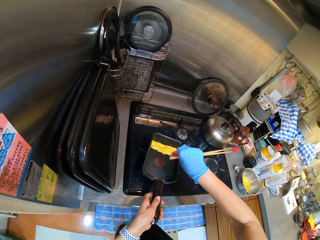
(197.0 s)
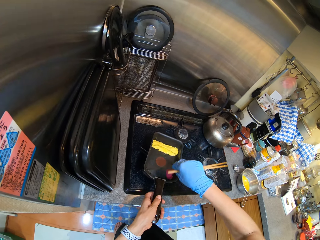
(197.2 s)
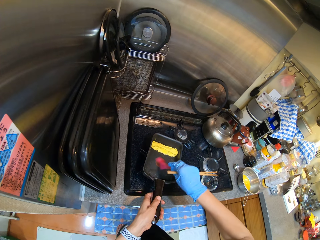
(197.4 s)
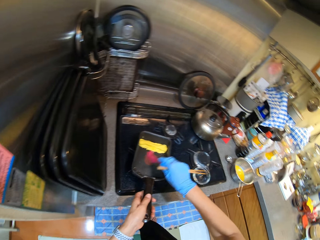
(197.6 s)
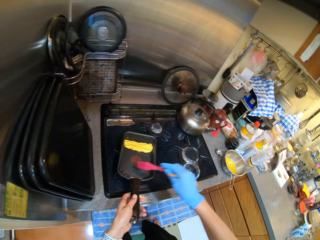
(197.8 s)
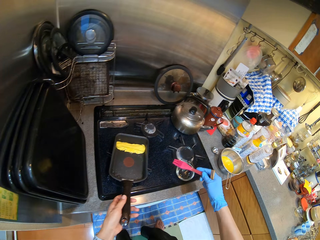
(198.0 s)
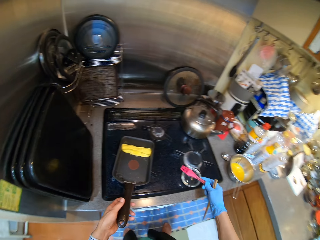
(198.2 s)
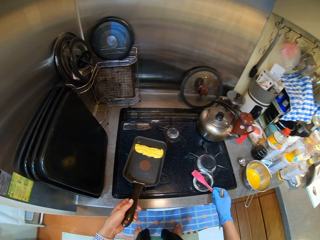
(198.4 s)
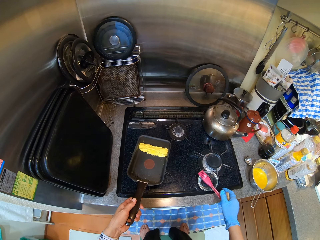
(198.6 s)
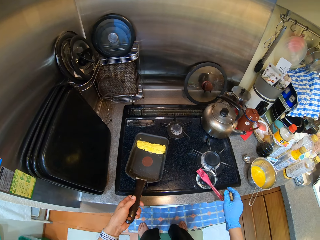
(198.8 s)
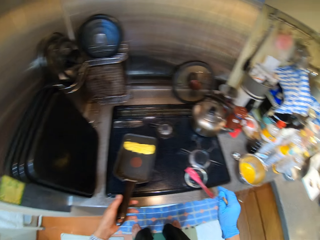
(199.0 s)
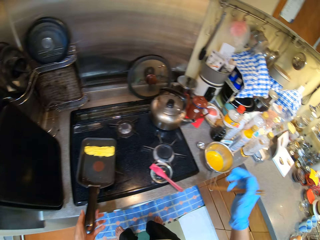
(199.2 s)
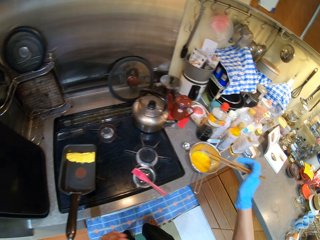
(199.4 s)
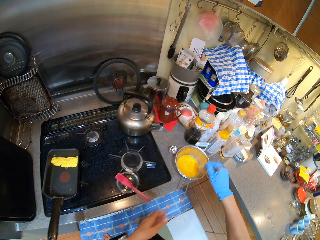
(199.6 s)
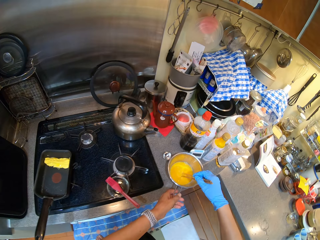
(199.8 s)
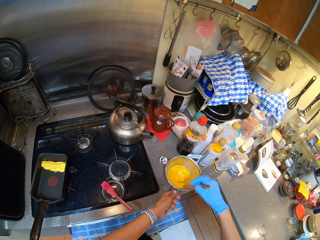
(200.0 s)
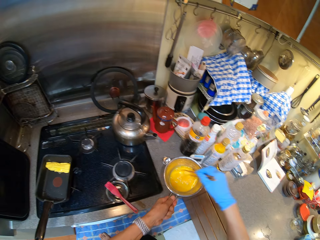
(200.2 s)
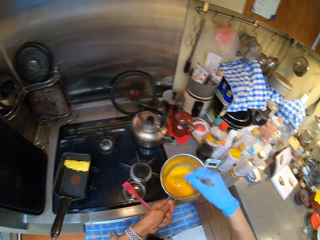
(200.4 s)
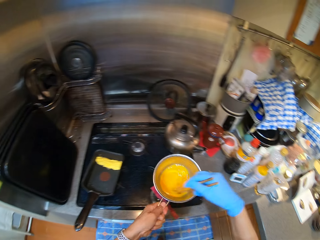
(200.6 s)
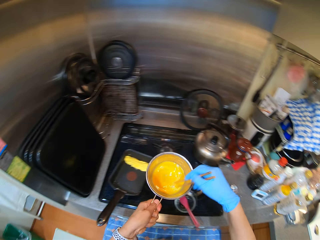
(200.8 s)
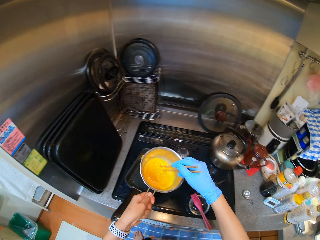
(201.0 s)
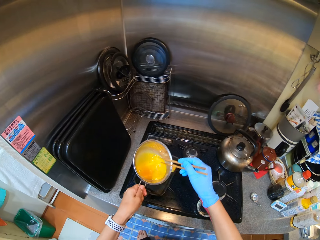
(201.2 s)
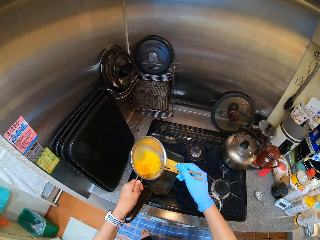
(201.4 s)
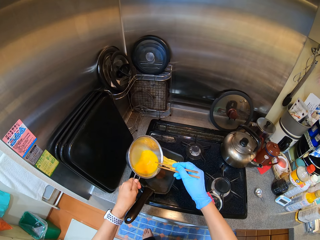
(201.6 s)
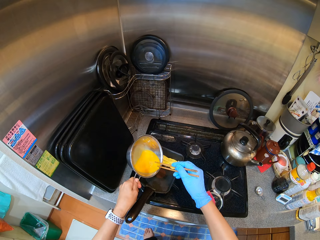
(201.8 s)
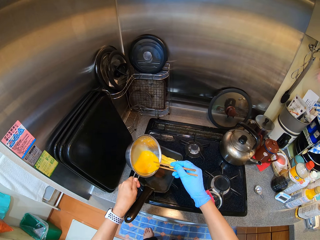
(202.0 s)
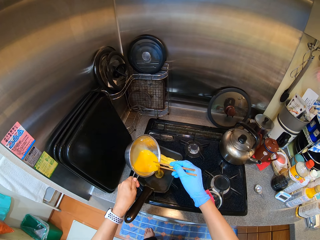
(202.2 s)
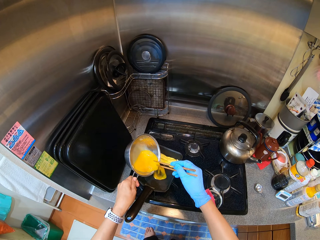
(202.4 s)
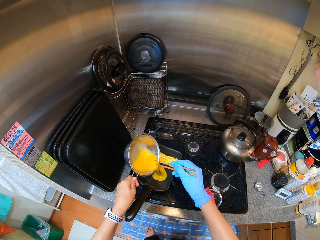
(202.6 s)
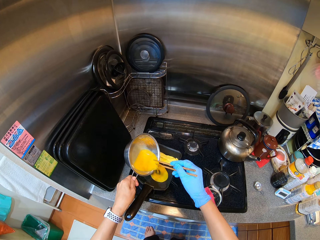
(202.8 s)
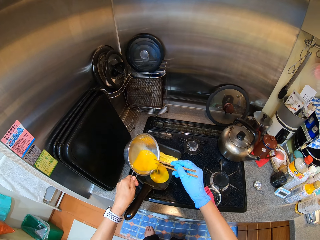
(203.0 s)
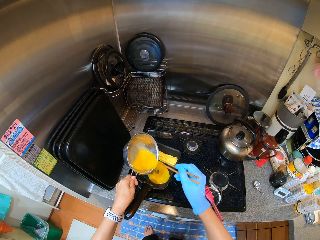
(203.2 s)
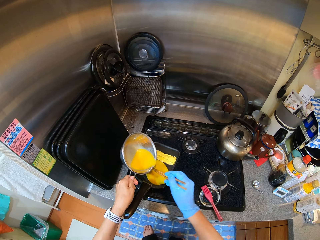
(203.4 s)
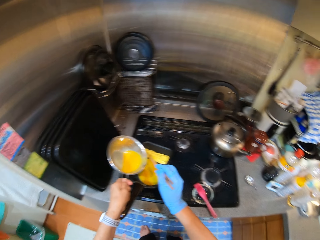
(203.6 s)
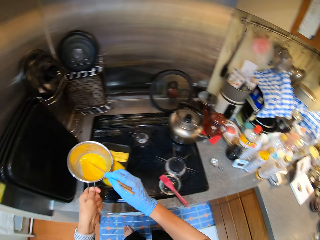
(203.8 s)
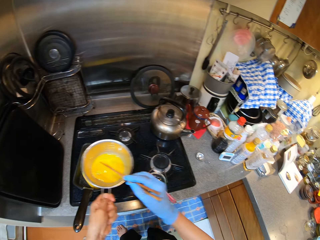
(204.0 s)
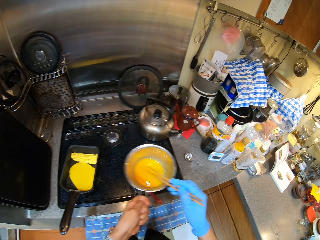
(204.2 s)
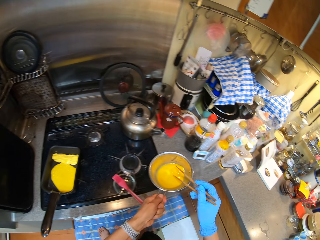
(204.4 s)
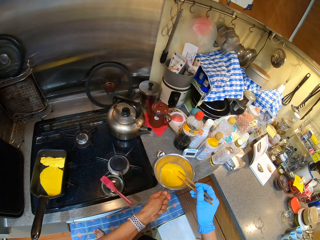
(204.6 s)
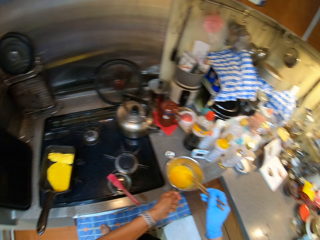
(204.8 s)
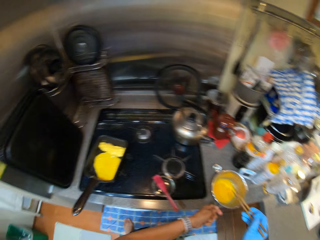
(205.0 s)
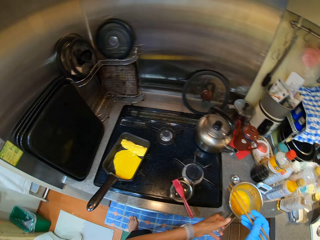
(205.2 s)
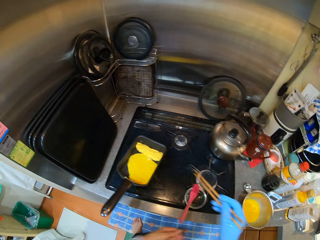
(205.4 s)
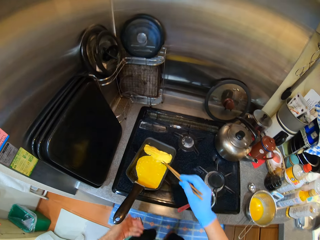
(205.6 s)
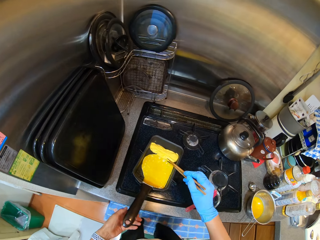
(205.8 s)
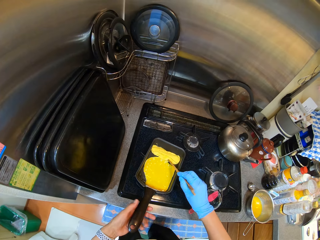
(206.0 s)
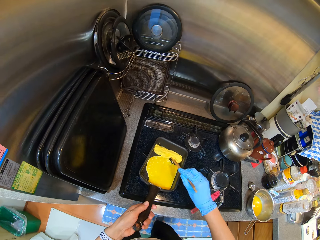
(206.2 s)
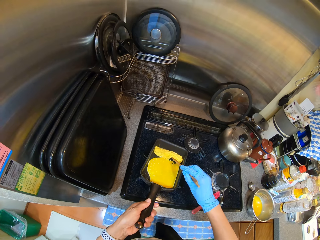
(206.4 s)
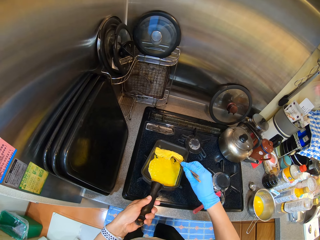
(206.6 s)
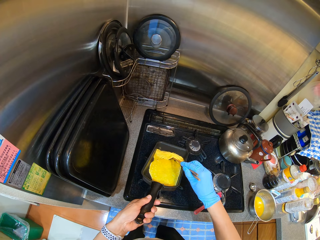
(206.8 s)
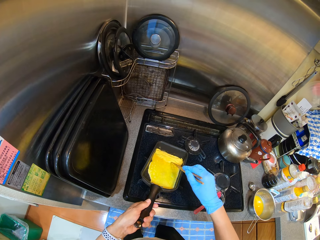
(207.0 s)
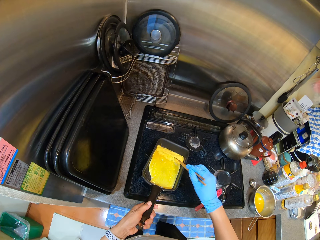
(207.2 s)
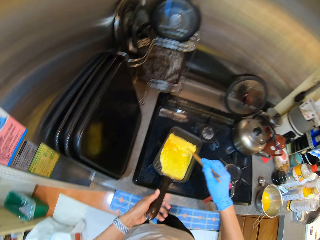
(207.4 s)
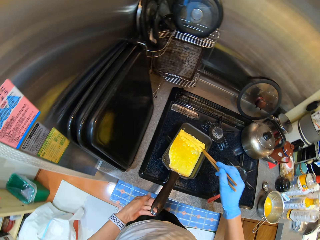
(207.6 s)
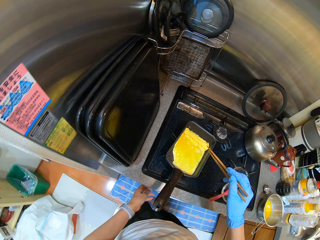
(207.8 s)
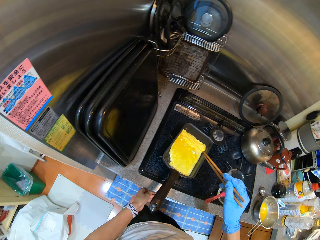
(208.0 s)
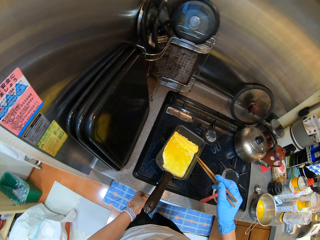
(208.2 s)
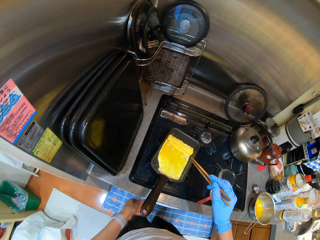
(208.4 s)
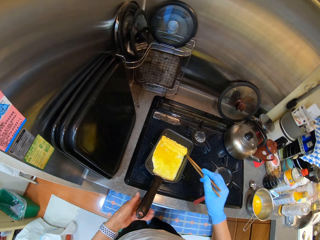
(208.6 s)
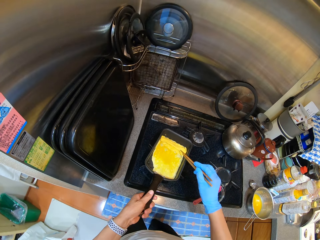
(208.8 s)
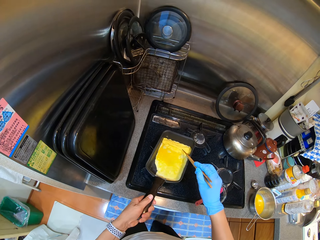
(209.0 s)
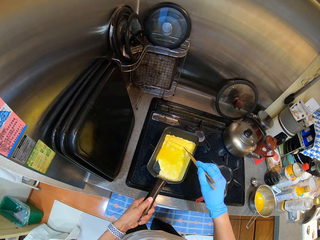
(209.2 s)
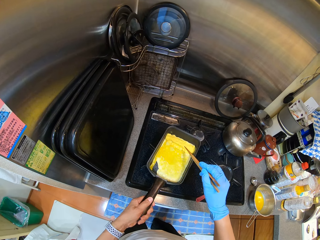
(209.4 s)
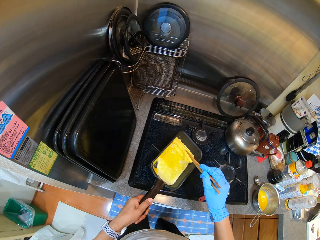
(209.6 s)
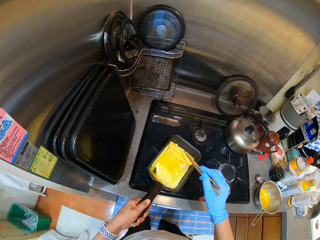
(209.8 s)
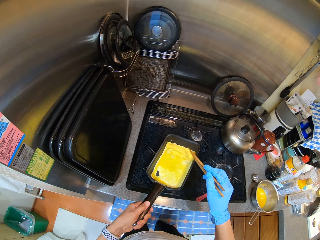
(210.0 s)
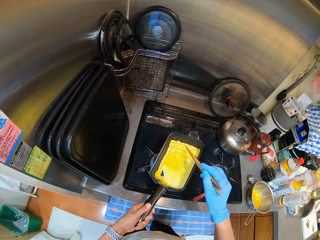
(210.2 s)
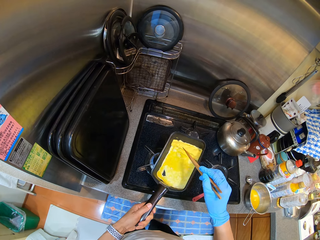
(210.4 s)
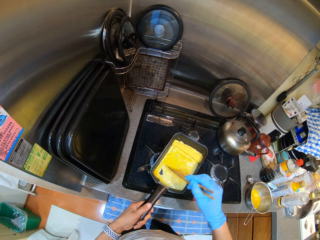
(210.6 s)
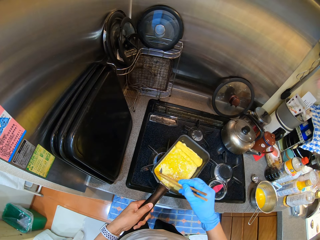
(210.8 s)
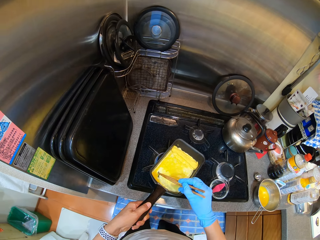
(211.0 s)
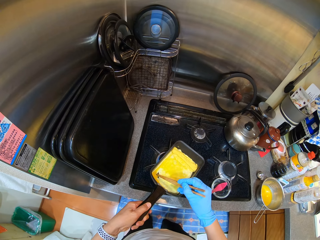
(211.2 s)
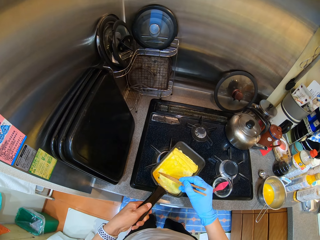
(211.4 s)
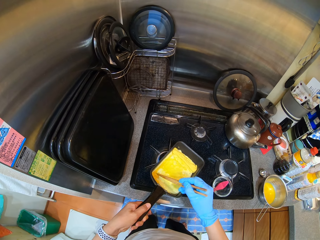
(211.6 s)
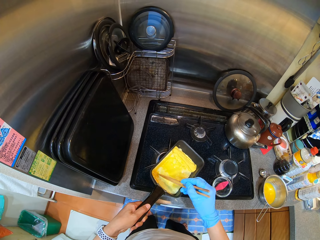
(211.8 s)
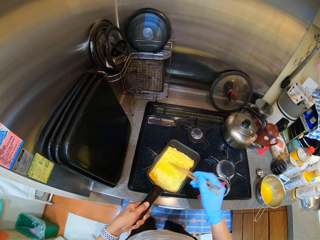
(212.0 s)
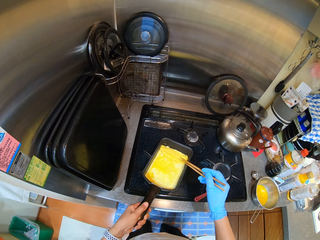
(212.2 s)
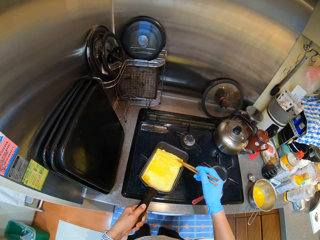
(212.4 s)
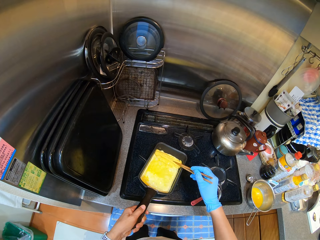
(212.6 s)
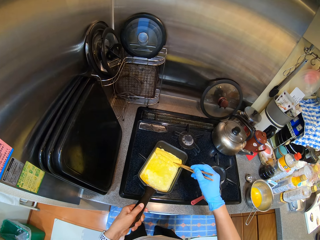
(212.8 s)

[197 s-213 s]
The camera wearer puts the brush on the bowl. They stir the eggs with chopsticks on the pot. They pour the egg into the pan, put the pot on the sink top, and hold the pan. They stir the egg on the pan.

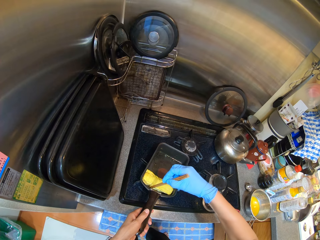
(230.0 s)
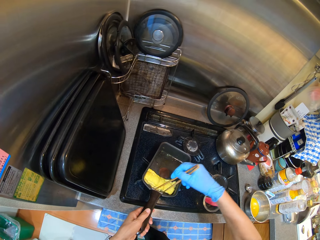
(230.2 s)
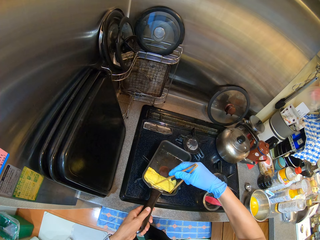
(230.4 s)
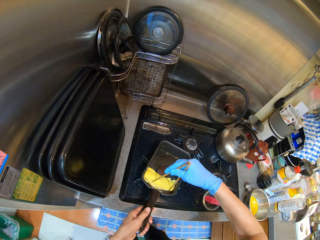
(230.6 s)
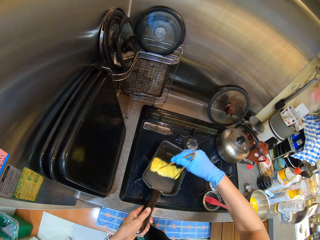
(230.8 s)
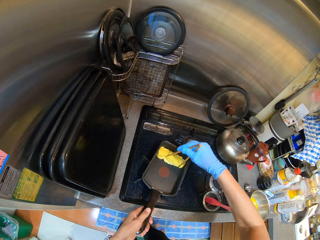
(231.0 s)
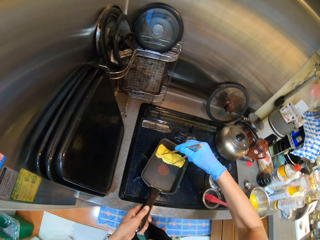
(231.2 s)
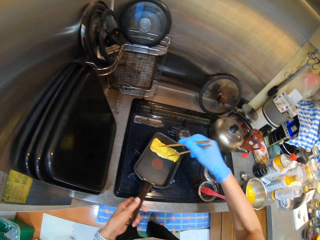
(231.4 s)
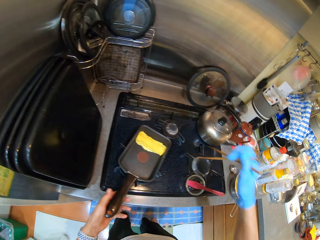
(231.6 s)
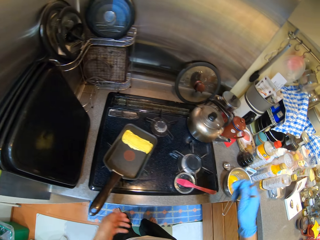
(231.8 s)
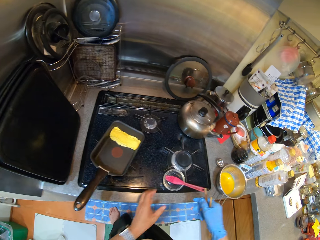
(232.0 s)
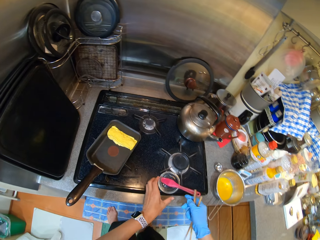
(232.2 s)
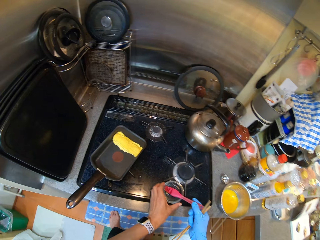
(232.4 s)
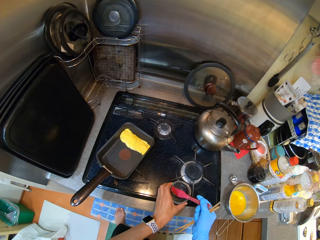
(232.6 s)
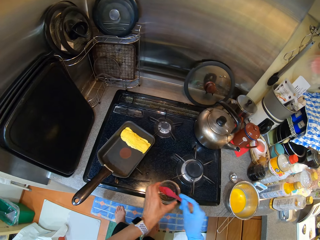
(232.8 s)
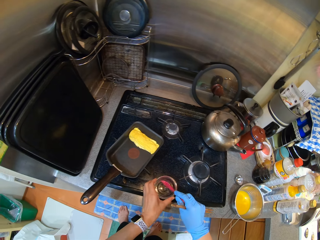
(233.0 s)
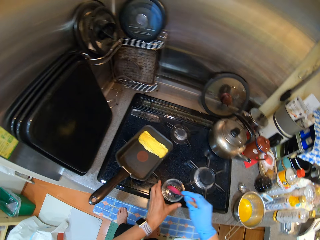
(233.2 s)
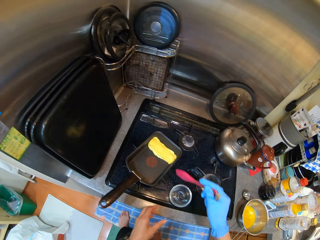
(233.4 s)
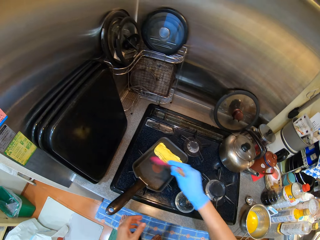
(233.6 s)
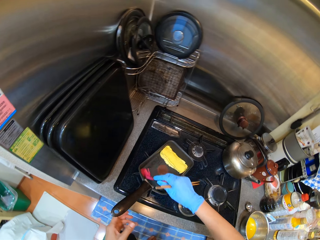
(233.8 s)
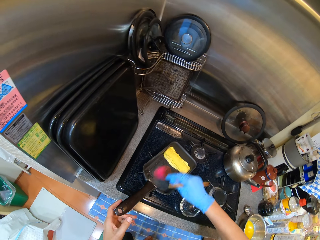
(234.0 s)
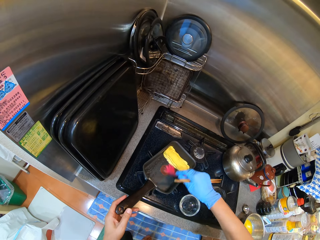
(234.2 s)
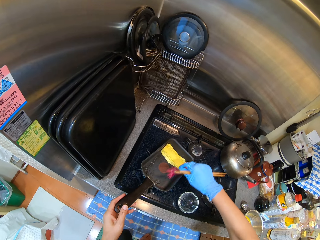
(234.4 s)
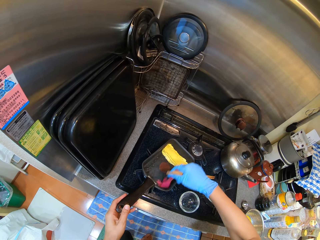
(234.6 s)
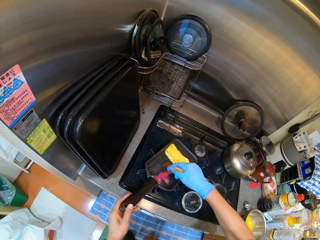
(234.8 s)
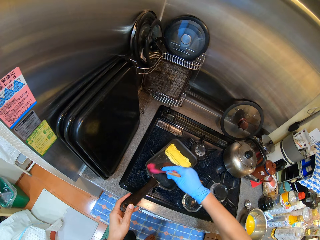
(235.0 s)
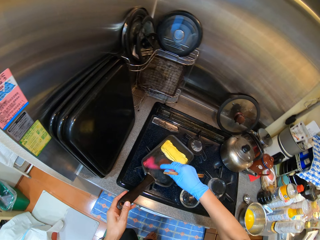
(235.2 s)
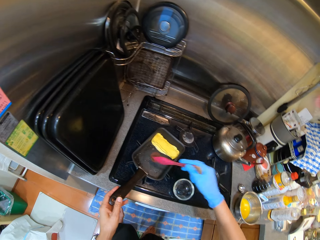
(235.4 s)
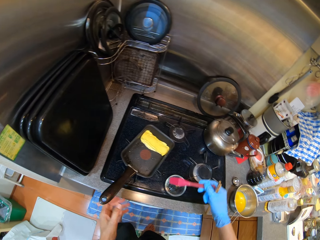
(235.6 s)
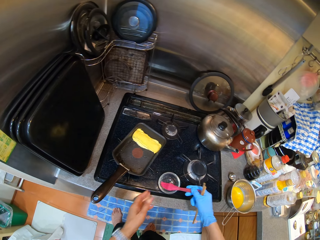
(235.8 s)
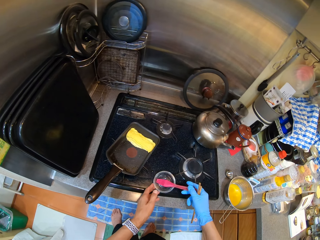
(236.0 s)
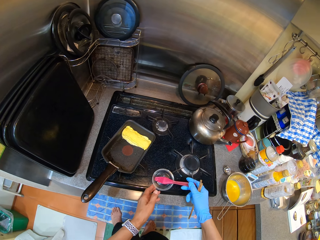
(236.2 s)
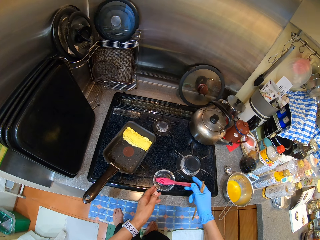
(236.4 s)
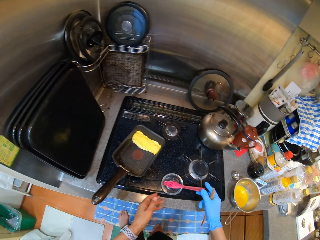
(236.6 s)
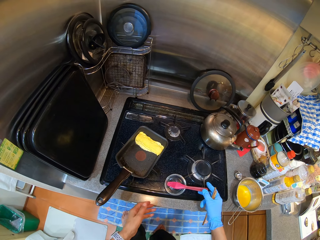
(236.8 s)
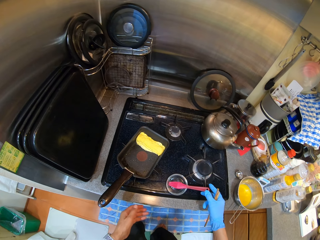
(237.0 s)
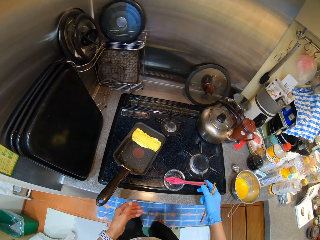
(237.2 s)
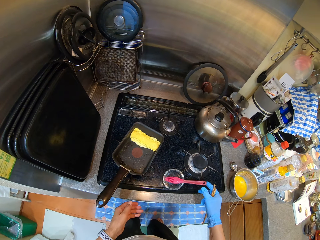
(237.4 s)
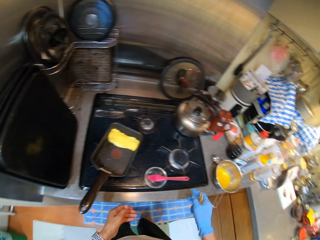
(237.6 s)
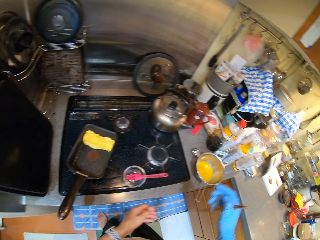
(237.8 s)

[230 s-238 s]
The camera wearer holds the eggs with the chopsticks. They pick up an oil brush, apply oil on the pan, and put the brush on the bowl.
